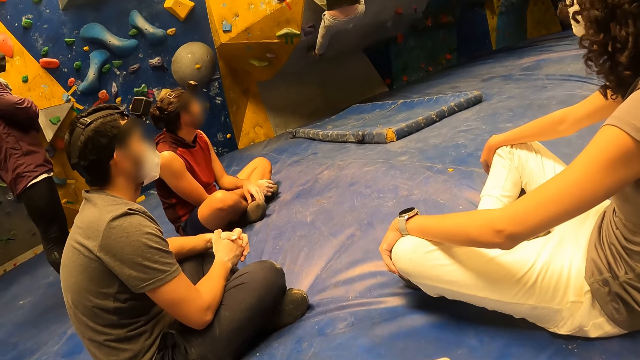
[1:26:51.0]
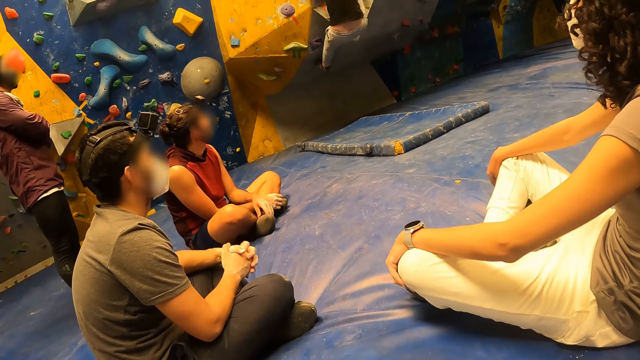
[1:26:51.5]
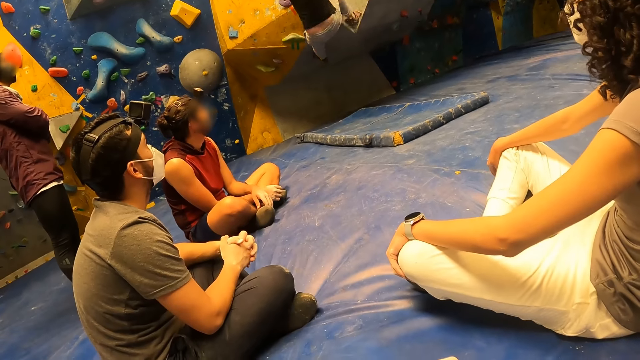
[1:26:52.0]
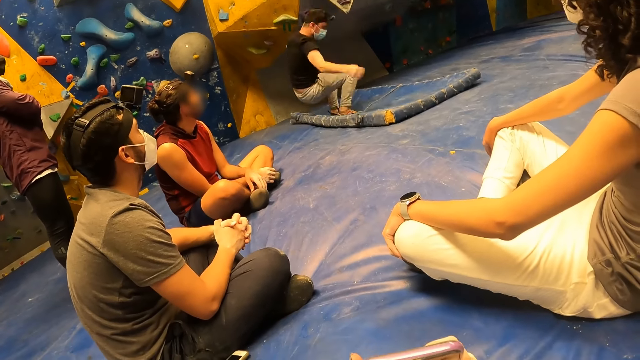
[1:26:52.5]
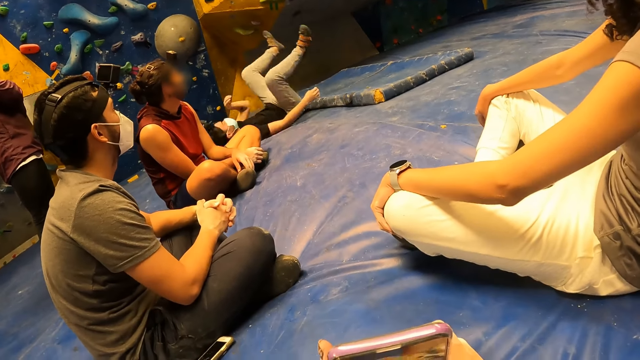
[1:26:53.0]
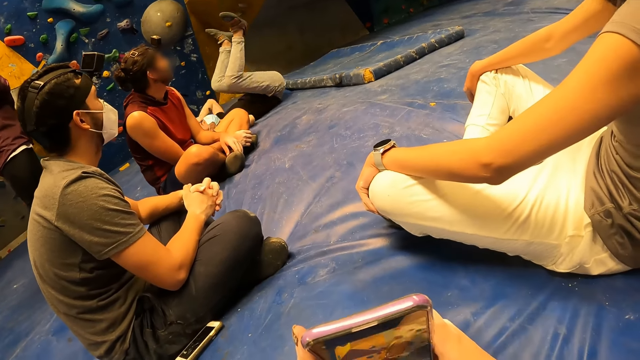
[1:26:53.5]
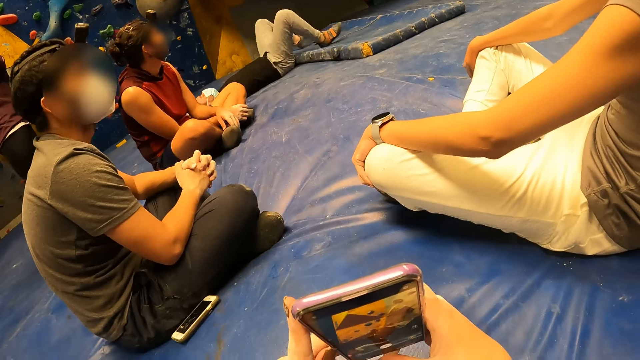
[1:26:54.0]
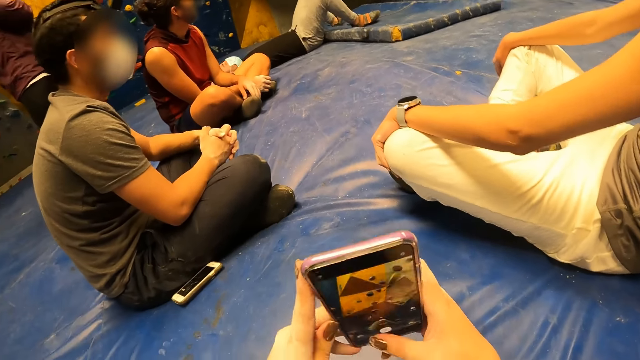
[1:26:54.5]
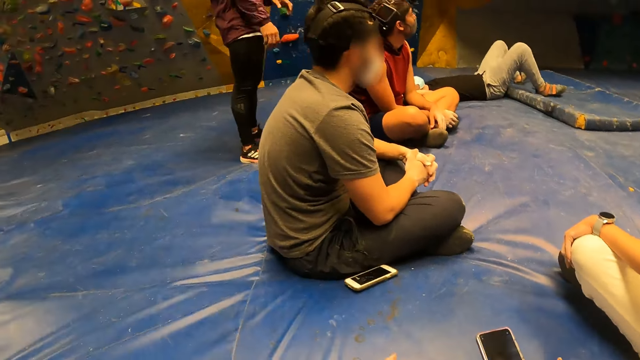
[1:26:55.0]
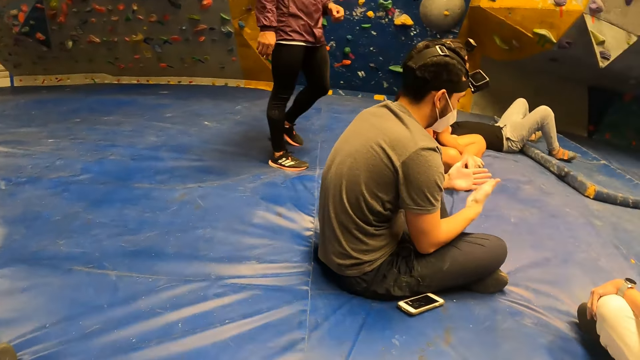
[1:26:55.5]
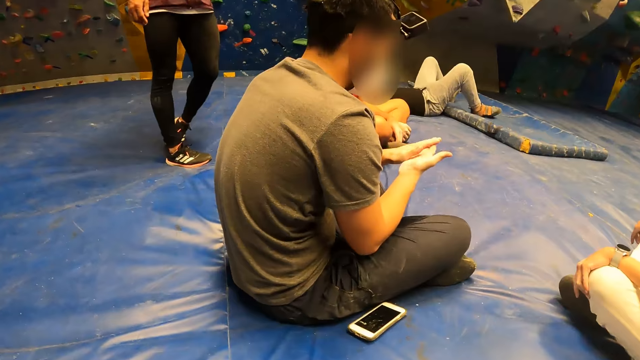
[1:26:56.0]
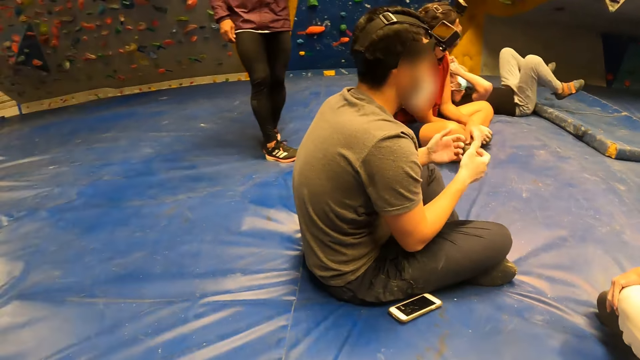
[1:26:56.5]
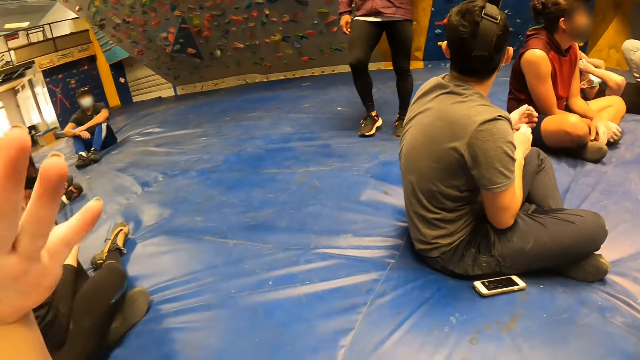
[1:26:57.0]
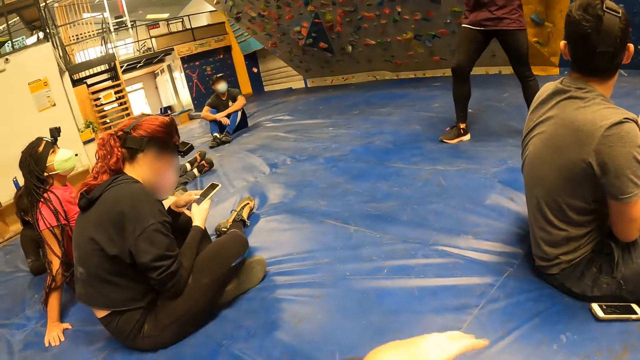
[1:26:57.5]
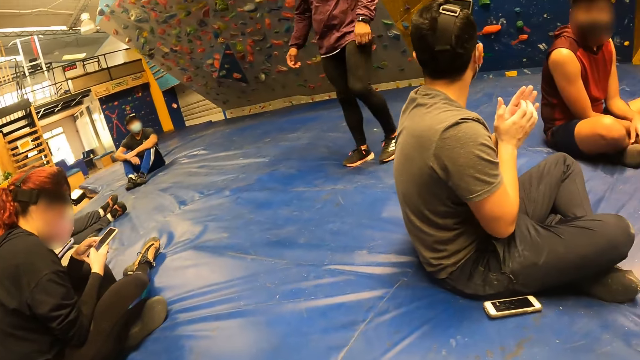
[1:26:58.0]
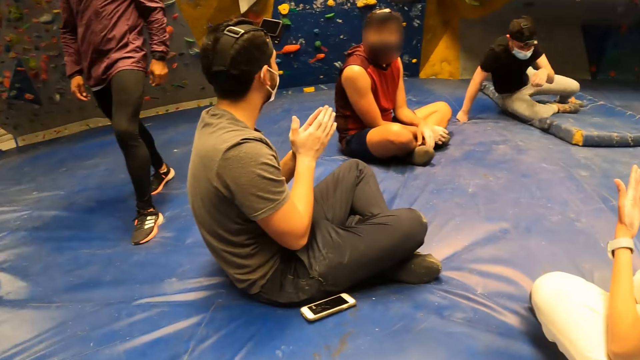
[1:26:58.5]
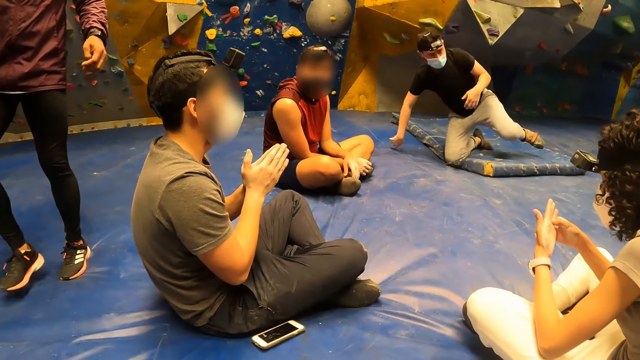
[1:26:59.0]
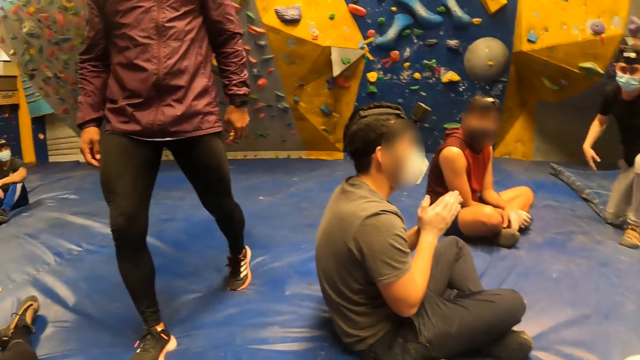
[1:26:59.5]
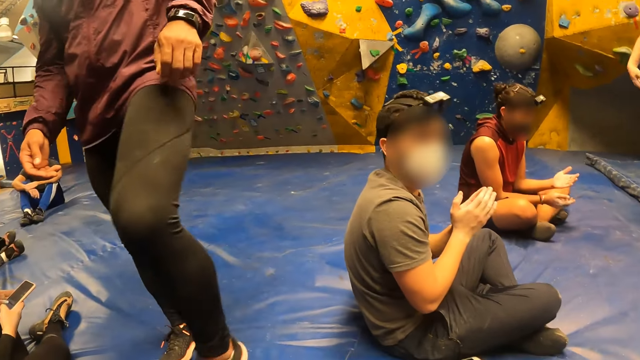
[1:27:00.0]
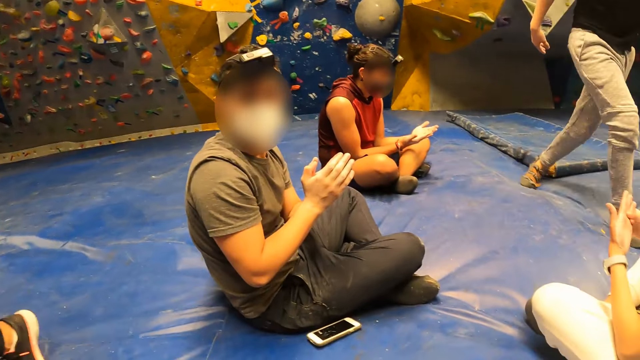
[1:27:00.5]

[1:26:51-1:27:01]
The man falls off the wall. Another man claps both hands. Another man operates a phone with both hands. The first man gets up.

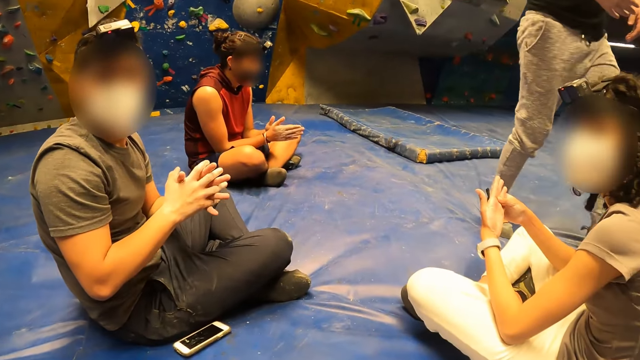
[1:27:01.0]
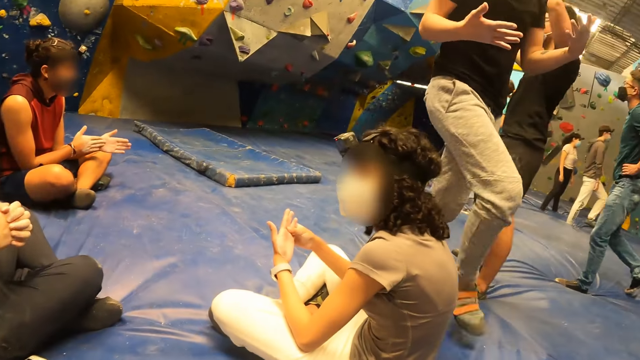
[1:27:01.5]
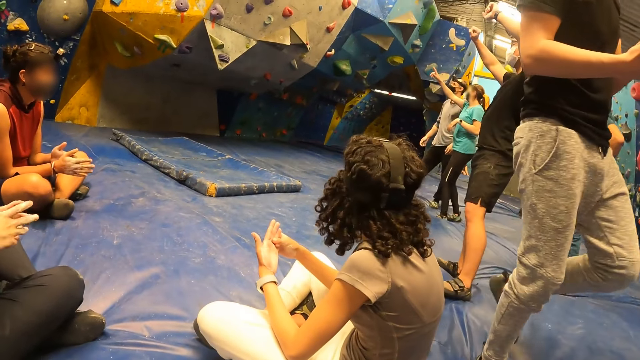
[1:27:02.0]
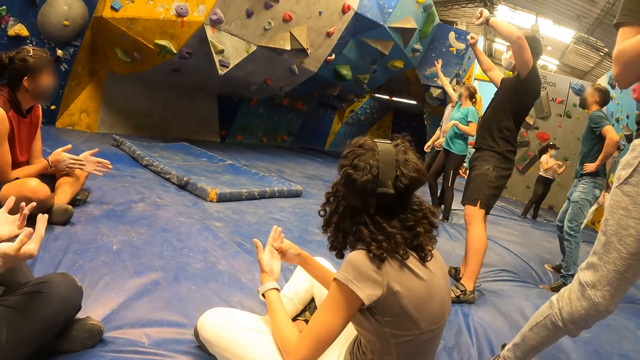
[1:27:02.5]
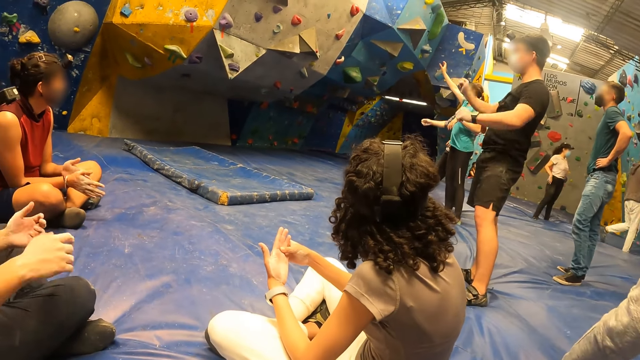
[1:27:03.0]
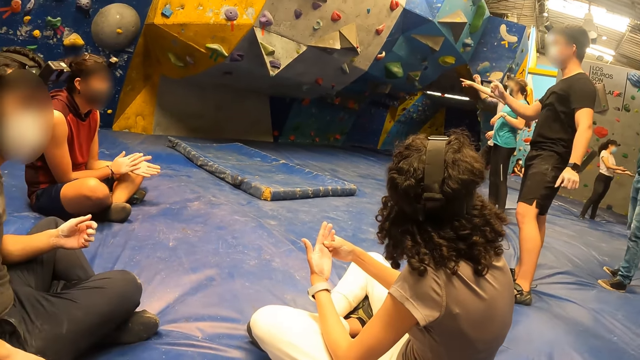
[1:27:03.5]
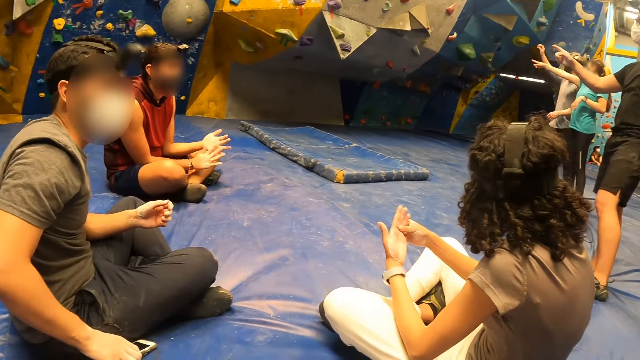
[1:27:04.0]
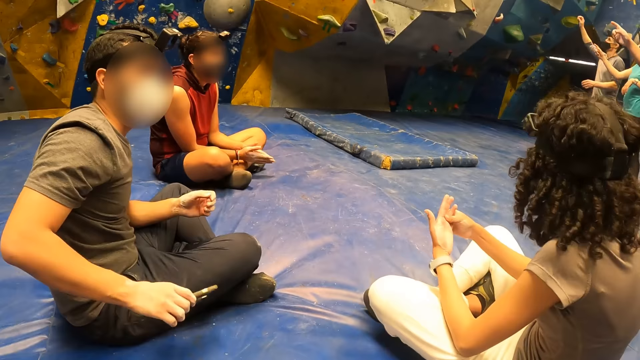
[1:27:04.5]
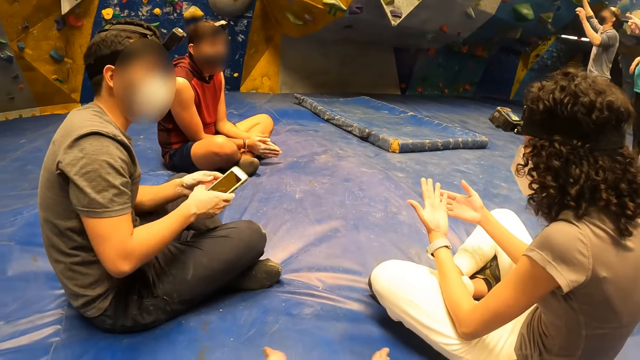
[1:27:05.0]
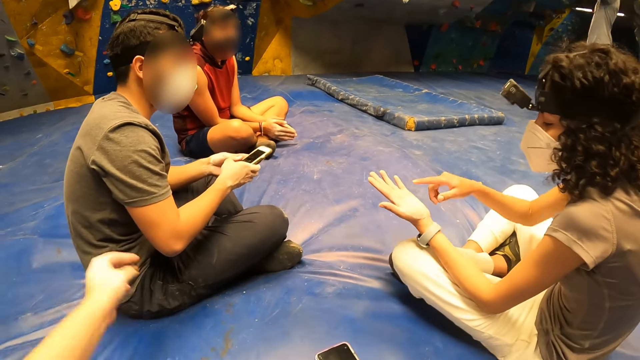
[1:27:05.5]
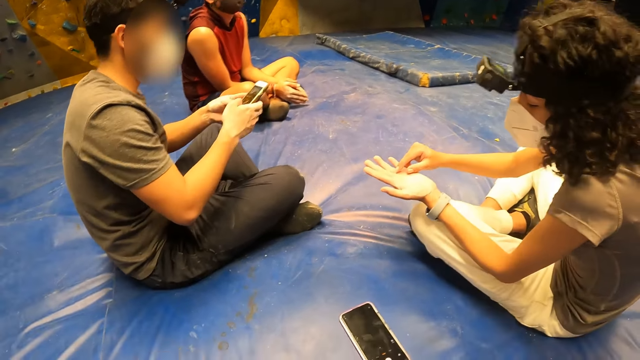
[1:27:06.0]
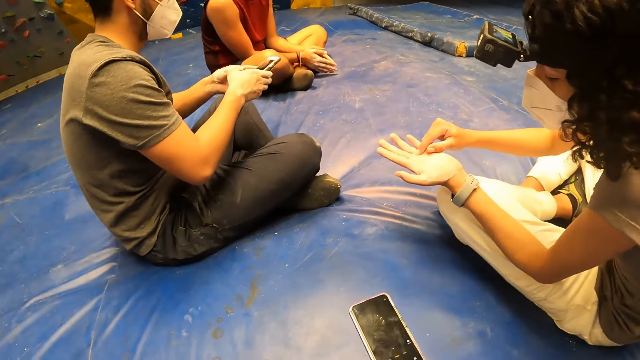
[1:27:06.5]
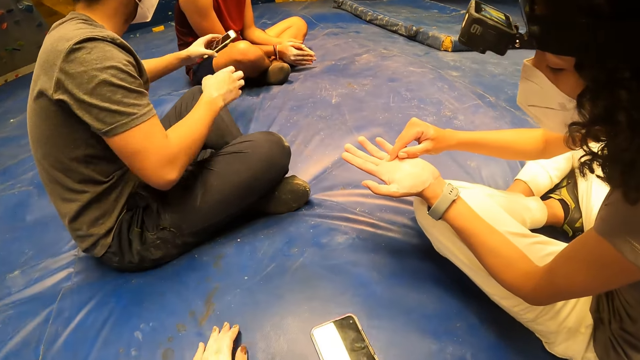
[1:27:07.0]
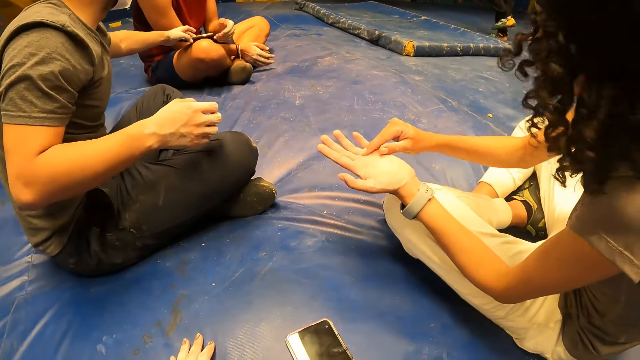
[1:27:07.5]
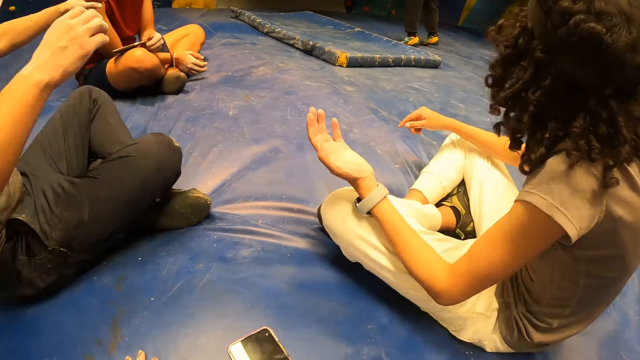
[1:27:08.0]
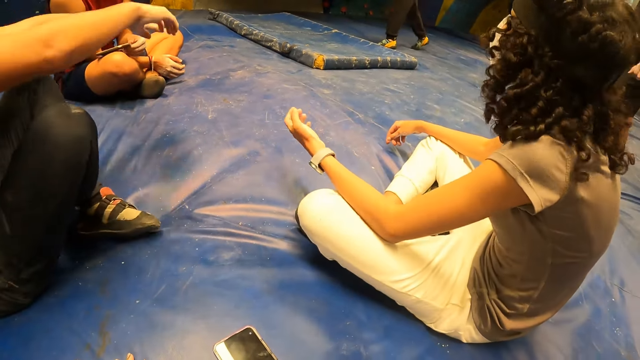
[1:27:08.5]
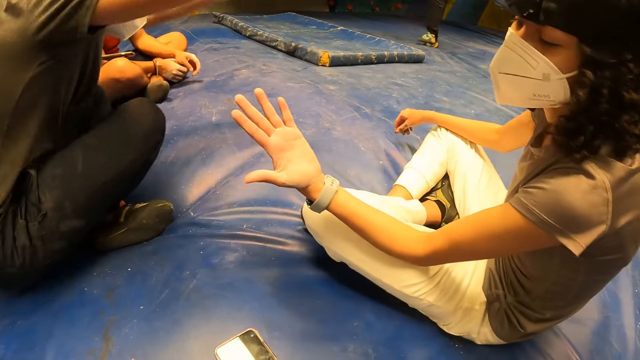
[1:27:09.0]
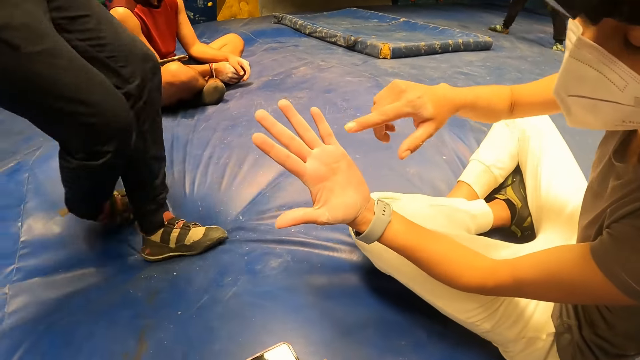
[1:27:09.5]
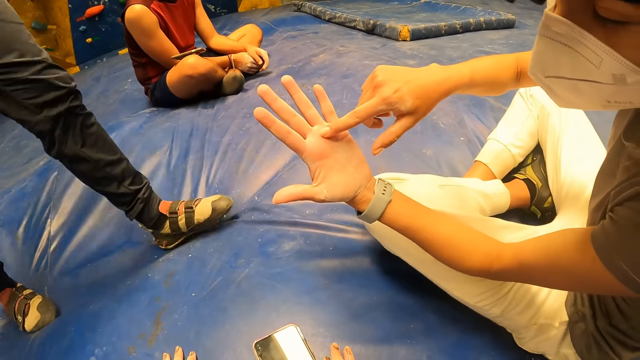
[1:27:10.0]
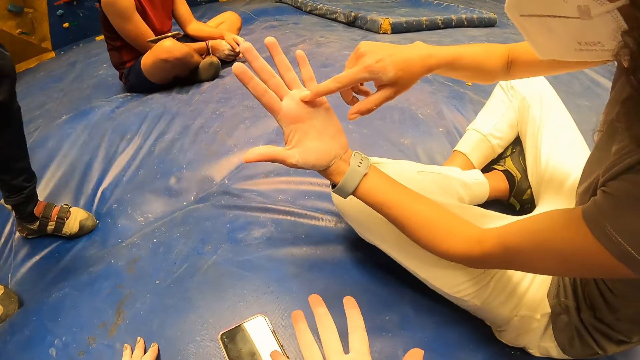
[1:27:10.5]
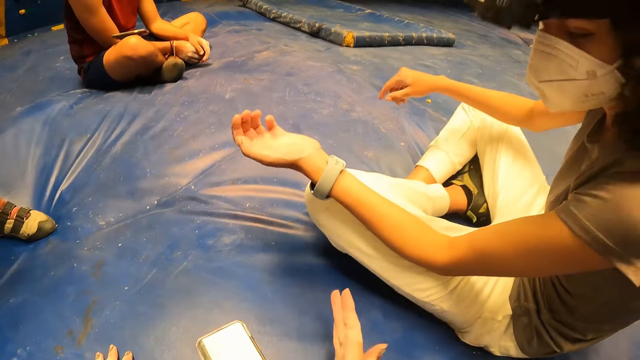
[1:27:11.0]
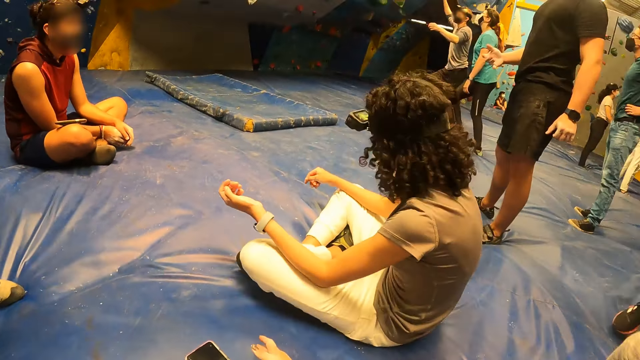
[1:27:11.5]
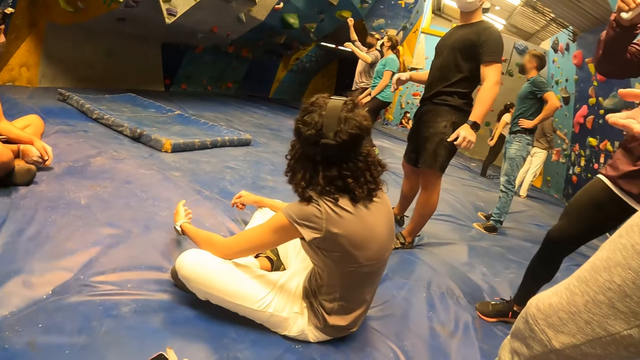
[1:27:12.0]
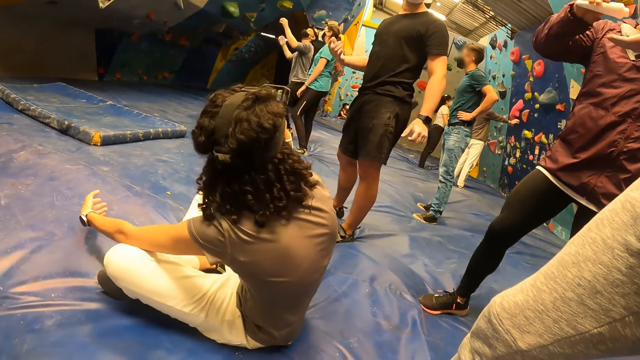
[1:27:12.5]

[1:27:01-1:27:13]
A woman points to the wall. A man points to the wall. Another man points to the wall. A third man picks up the phone with his right hand and operates the phone with both hands. Another woman shows her left palm to the camera wearer. The camera wearer lifts his hand. The third man passes the phone to another man with his left hand. The camera wearer puts down his hand. The third man gets up.
